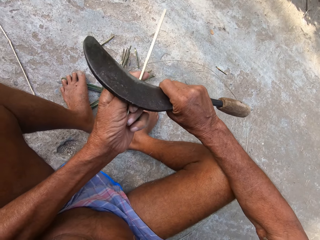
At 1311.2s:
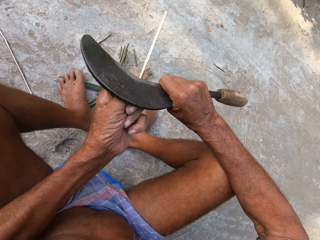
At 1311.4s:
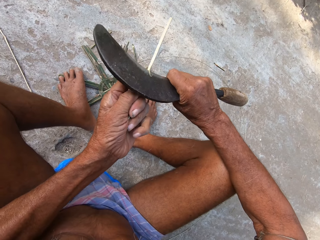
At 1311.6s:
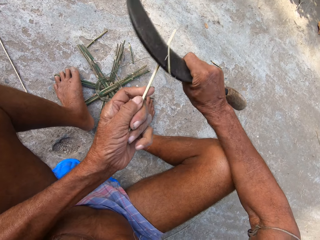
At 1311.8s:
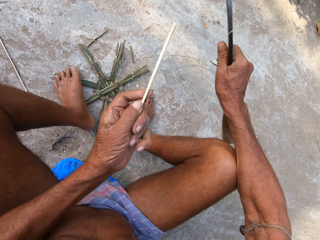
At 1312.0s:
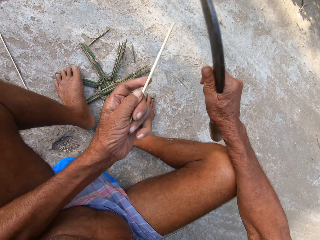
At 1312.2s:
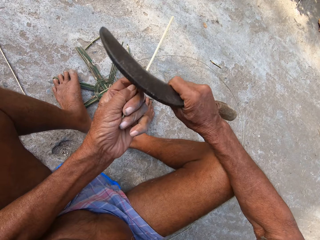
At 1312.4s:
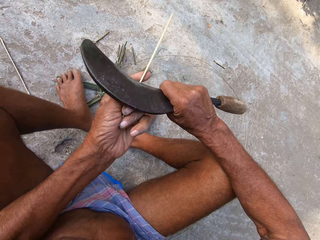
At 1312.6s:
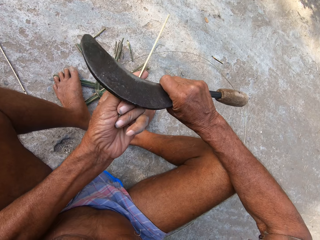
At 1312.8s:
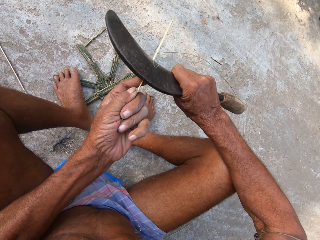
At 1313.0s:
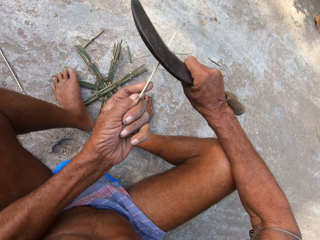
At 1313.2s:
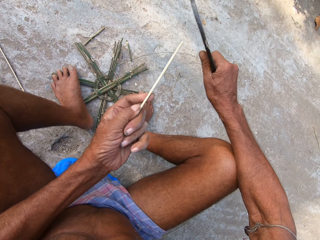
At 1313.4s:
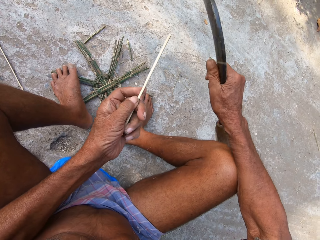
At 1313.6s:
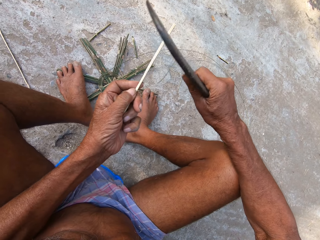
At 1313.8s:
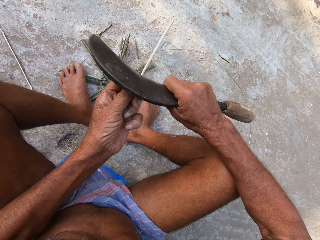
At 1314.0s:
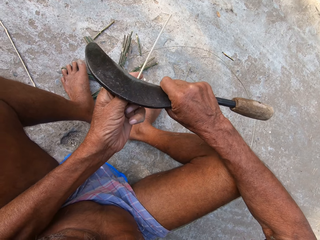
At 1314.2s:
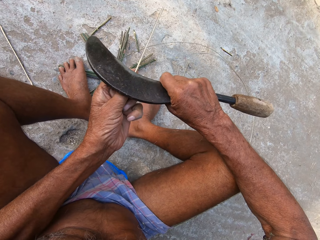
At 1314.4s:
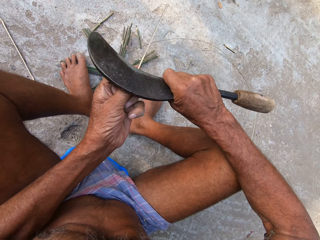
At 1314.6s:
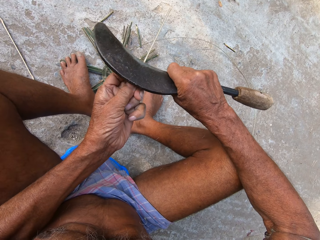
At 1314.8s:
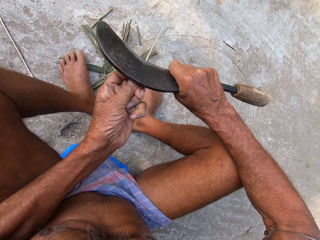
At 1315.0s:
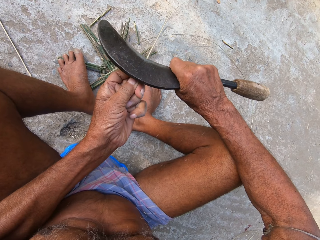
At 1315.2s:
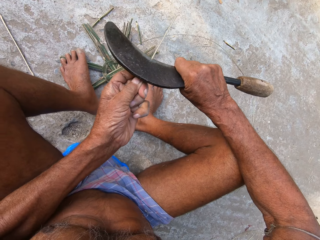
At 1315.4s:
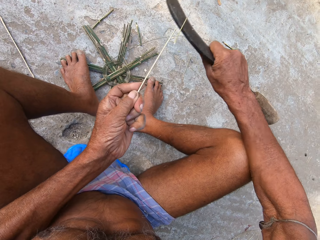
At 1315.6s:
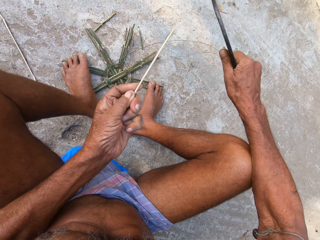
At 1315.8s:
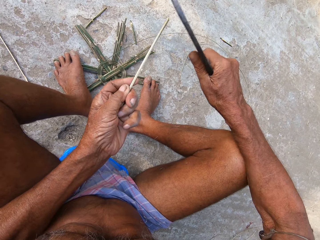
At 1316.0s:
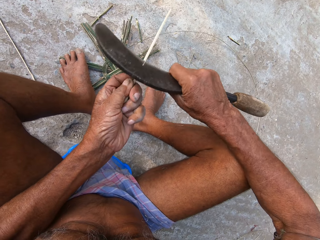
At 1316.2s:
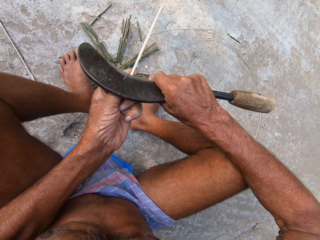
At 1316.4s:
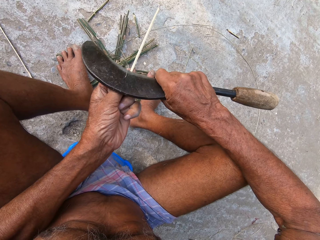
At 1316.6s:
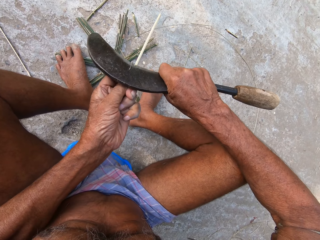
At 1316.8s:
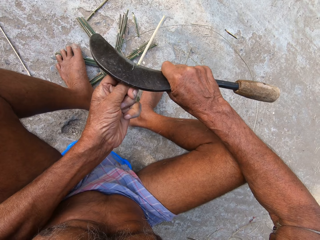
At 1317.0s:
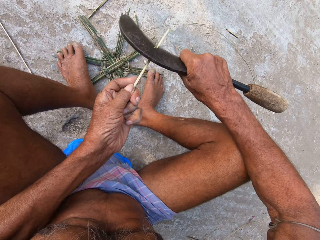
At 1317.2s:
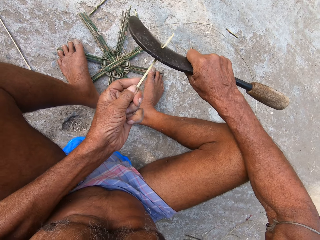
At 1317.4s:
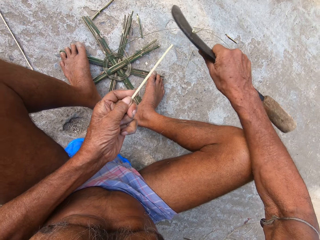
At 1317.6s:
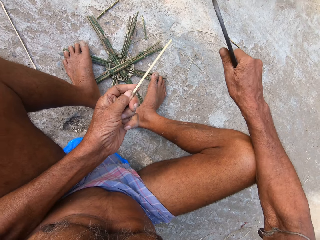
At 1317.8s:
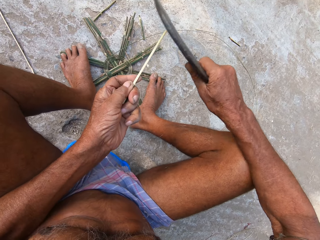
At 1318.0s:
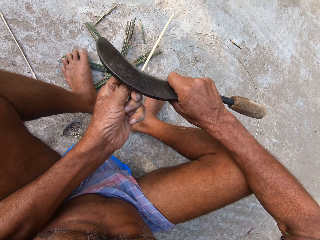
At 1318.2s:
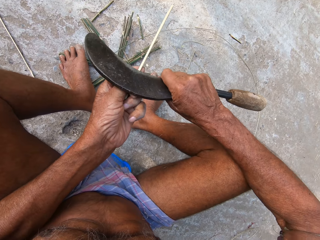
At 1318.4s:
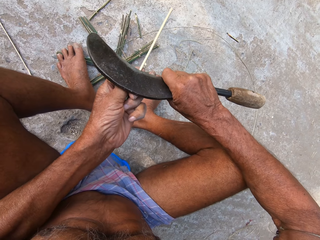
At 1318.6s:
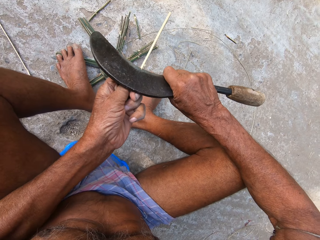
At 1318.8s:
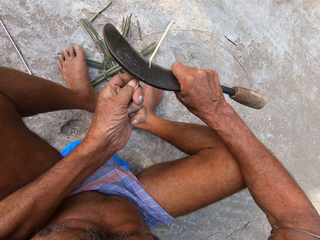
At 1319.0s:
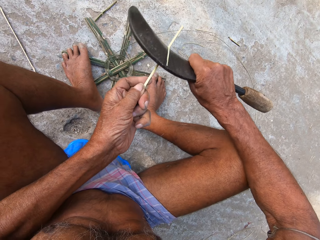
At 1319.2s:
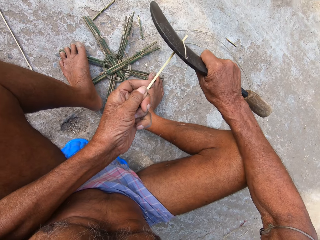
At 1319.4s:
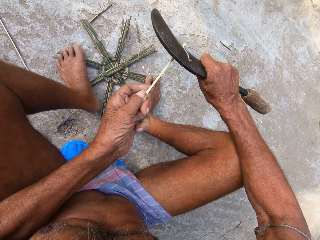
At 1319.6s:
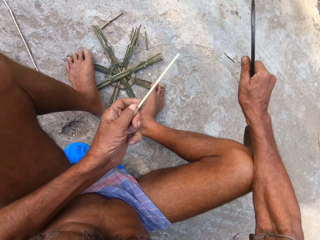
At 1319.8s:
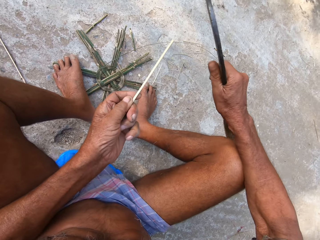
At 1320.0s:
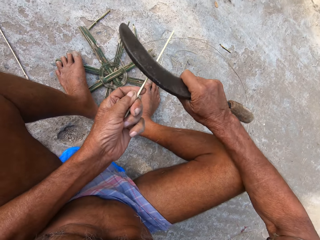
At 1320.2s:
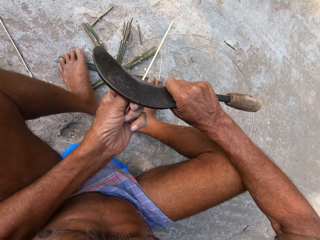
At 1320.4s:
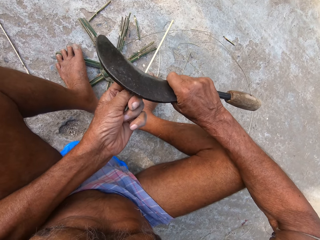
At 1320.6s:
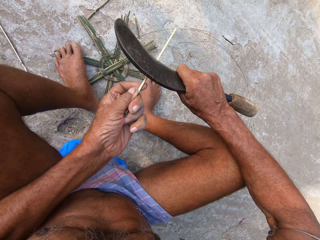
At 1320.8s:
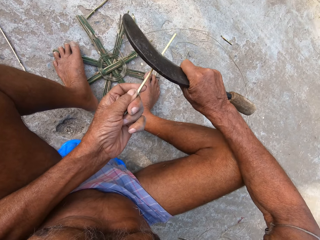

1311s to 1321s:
The camera wearer cuts the bamboo stick with the machete in his right hand. He sharpens the stick with a sickle.

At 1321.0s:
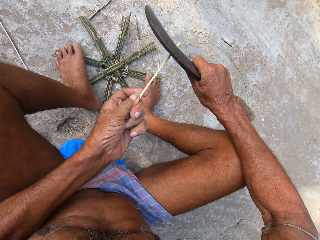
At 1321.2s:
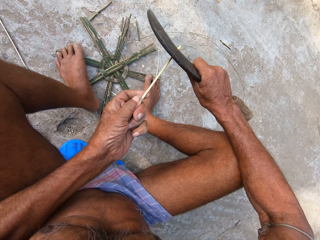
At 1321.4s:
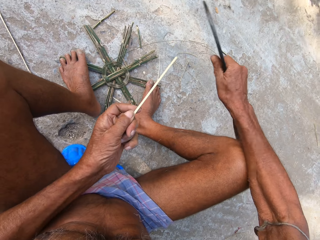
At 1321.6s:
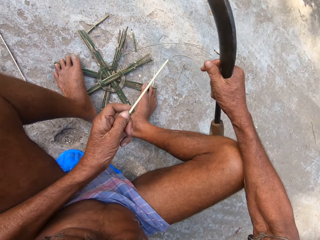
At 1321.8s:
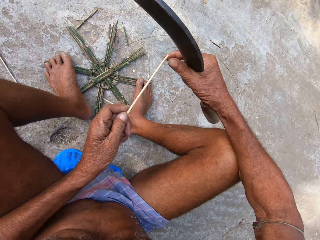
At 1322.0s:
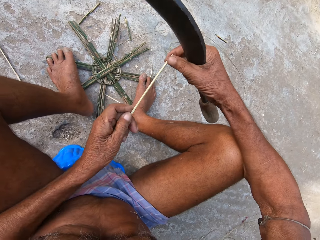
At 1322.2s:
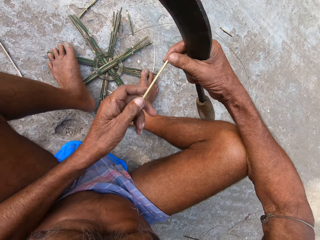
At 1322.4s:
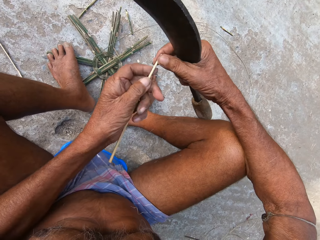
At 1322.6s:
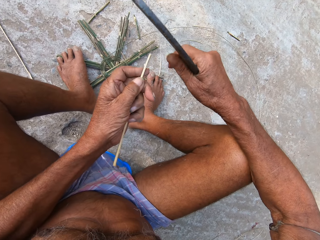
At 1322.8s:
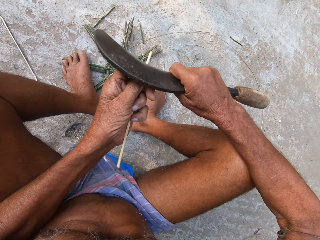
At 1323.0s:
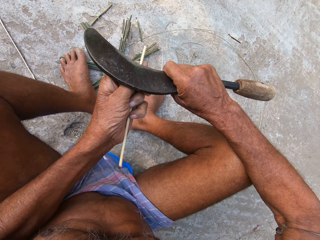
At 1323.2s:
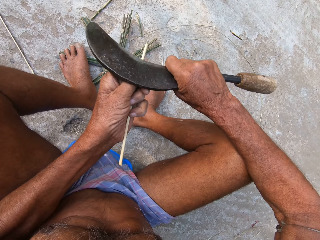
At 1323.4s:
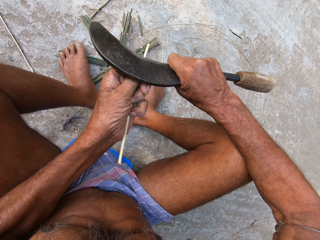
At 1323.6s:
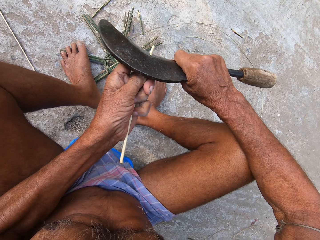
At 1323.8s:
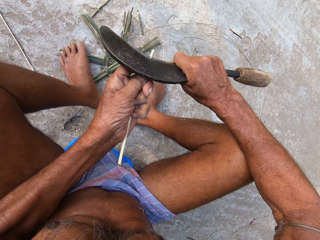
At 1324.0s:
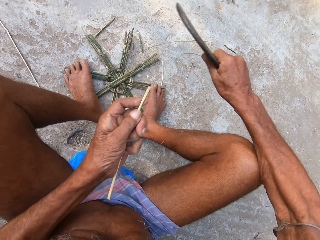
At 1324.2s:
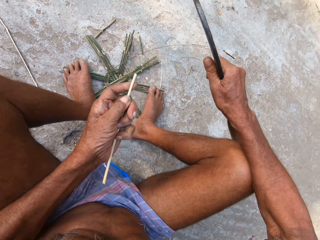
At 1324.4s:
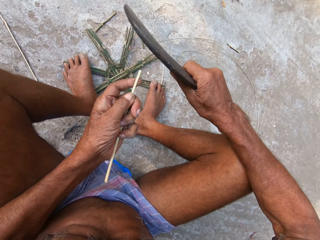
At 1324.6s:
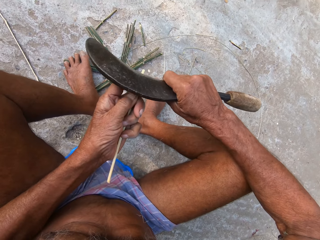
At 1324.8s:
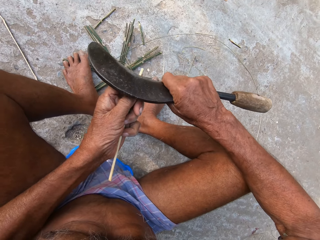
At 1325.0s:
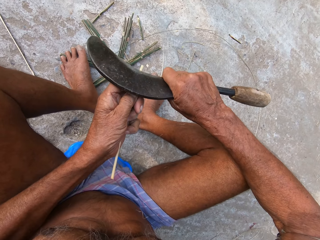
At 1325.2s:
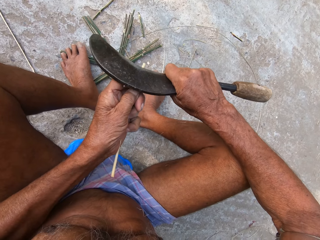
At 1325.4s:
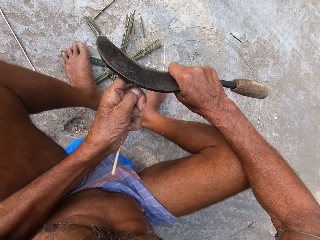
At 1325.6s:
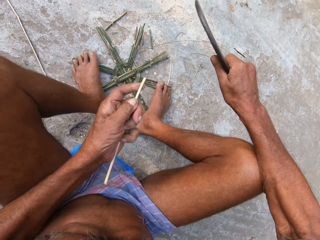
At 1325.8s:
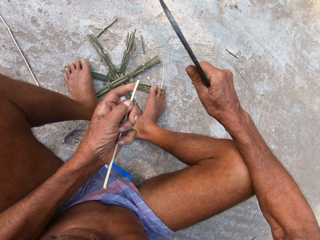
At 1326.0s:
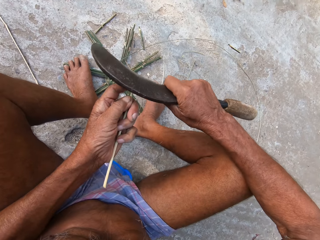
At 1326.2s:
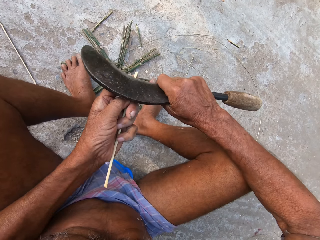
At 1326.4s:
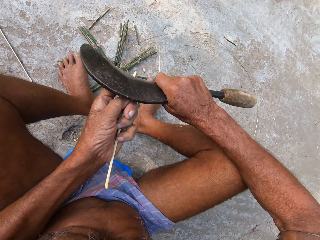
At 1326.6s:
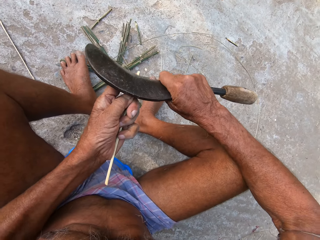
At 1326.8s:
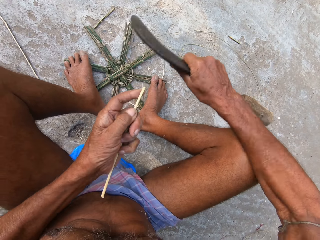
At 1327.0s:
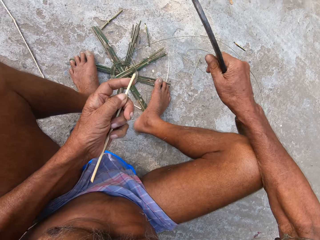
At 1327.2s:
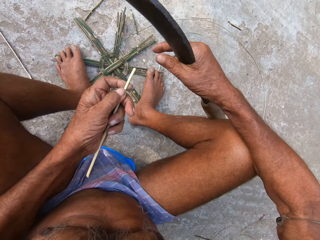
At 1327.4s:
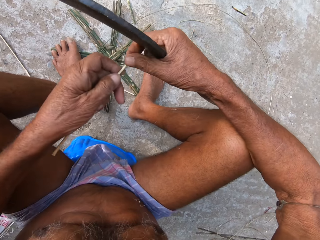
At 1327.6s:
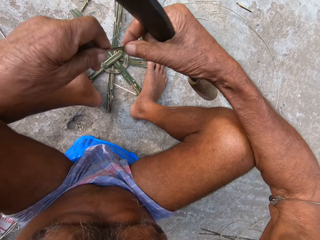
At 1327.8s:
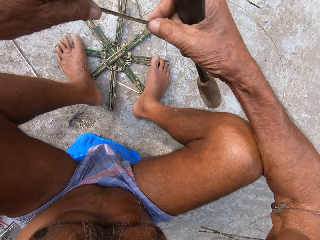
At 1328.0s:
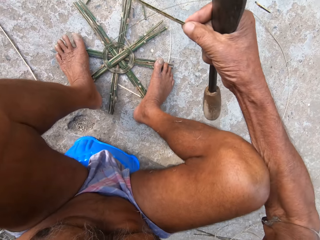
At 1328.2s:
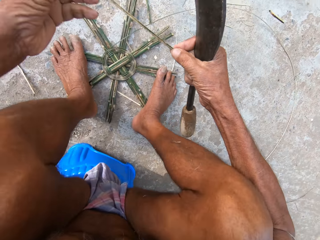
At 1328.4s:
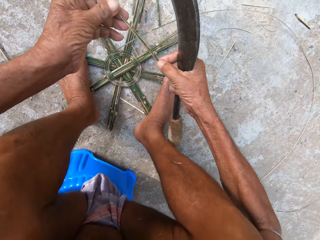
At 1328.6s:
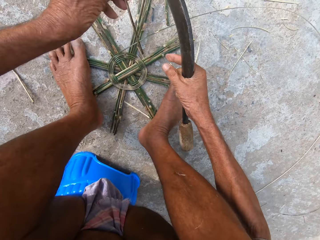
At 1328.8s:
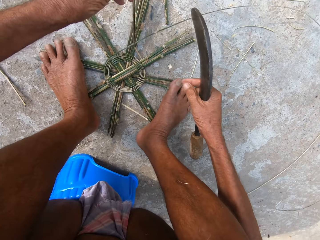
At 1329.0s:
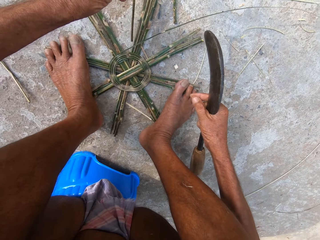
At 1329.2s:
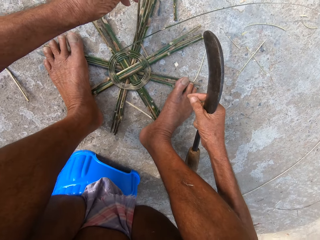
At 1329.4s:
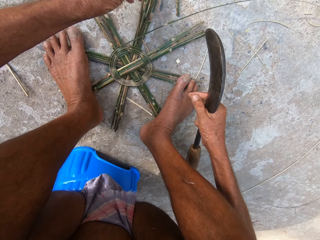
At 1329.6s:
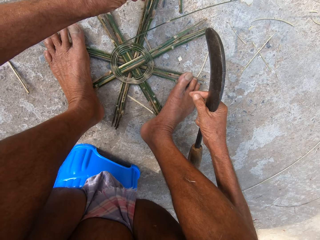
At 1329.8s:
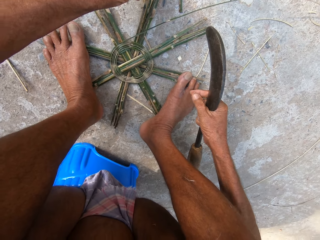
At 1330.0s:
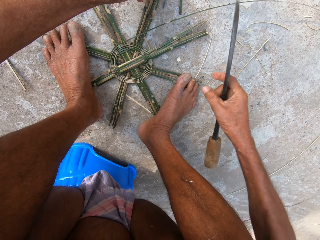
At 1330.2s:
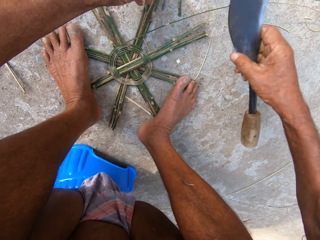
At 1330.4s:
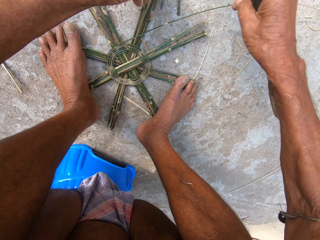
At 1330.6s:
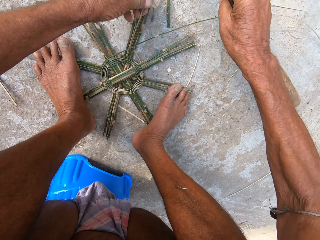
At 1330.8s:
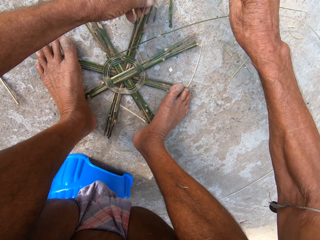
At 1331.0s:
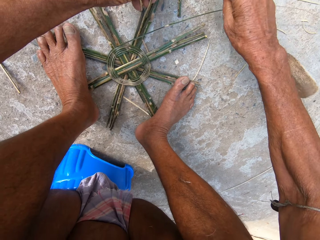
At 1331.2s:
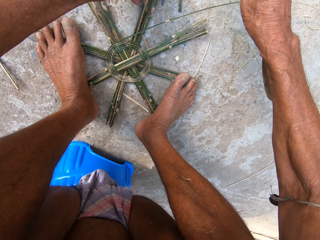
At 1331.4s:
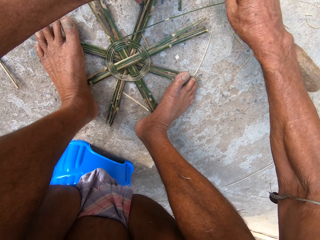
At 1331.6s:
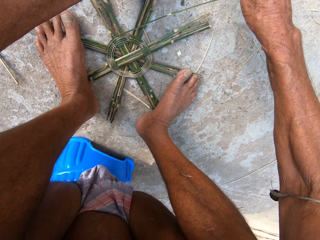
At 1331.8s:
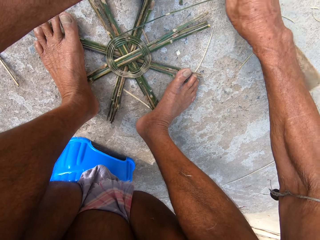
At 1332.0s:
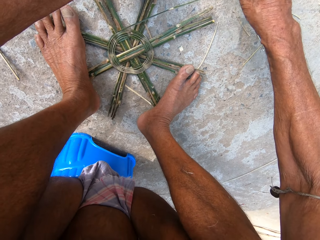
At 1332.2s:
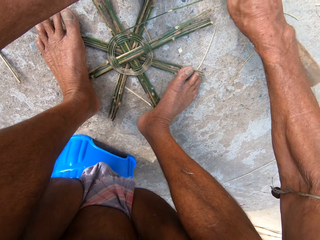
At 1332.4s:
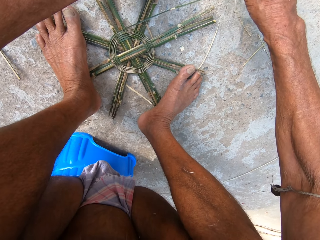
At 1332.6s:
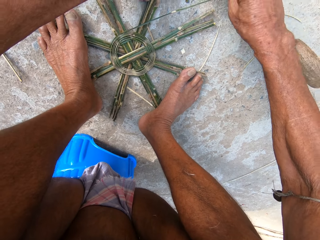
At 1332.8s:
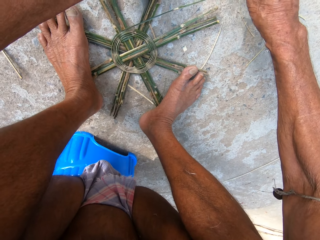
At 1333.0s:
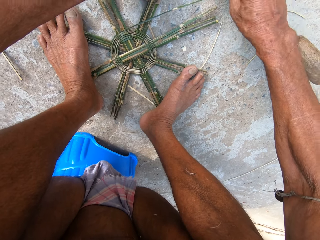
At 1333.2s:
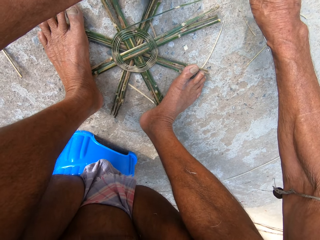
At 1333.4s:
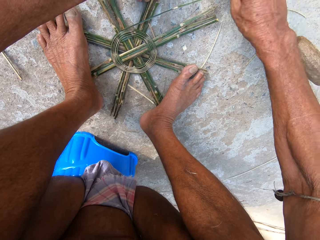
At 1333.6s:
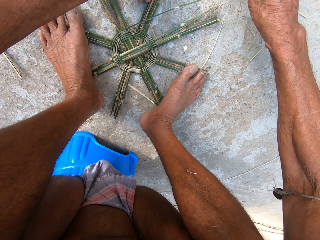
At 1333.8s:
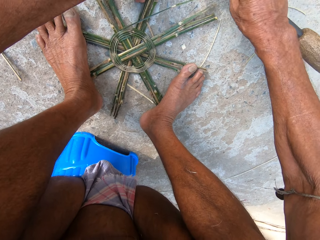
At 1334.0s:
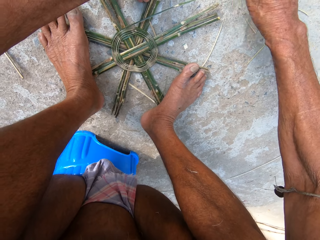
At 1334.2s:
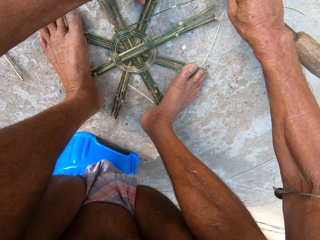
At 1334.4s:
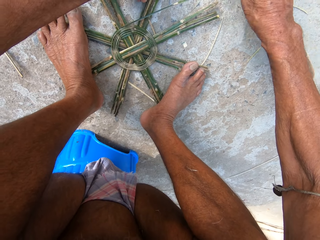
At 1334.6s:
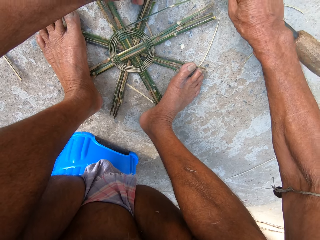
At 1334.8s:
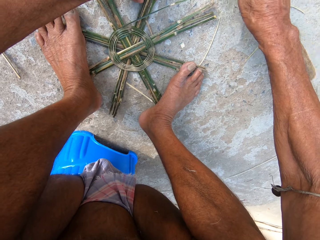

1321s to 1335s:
The camera wearer adjusts a stick on his hands. He sharpens the stick with a sickle. He turns the bamboo stick around with both hands. He adjusts the stick on his hands. He inserts the bamboo stick in his left hand into the bamboo basket on the floor. He adjusts the stick on a wood craft. He taps the bamboo stick into the bamboo basket on the floor with the machete in his right hand.
